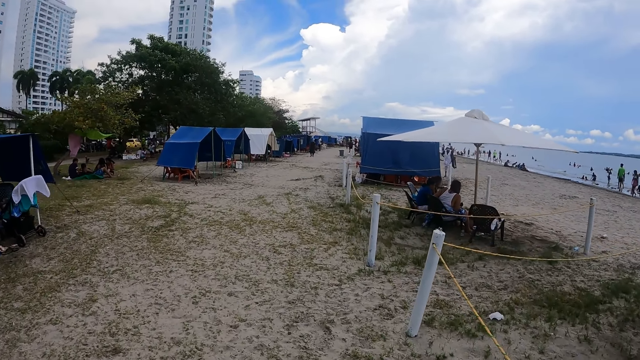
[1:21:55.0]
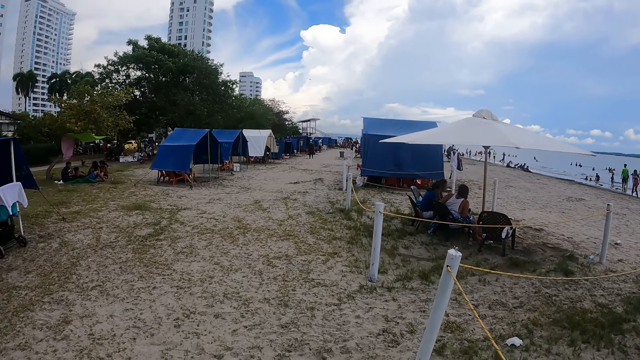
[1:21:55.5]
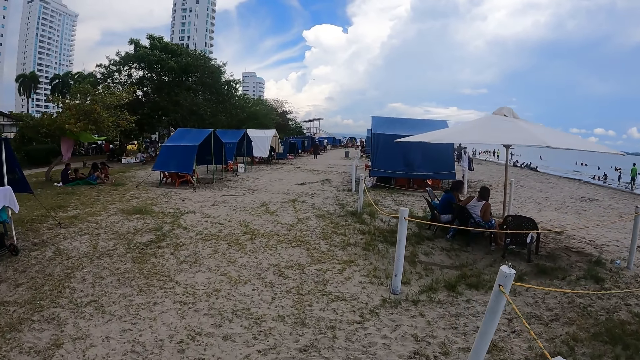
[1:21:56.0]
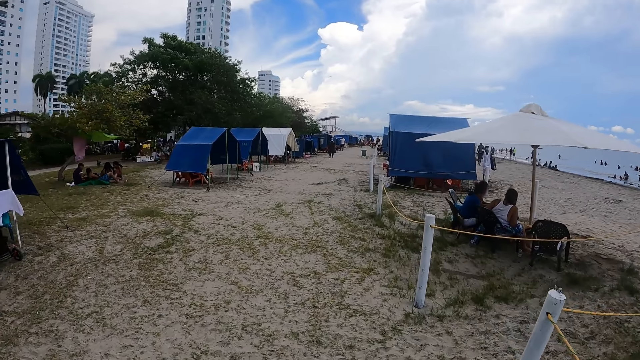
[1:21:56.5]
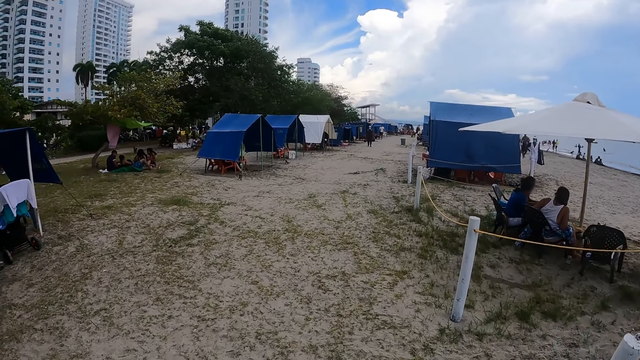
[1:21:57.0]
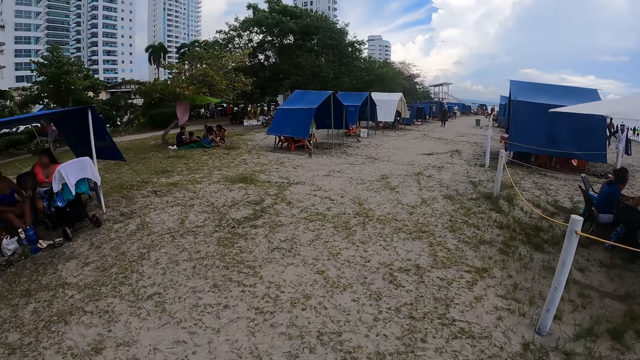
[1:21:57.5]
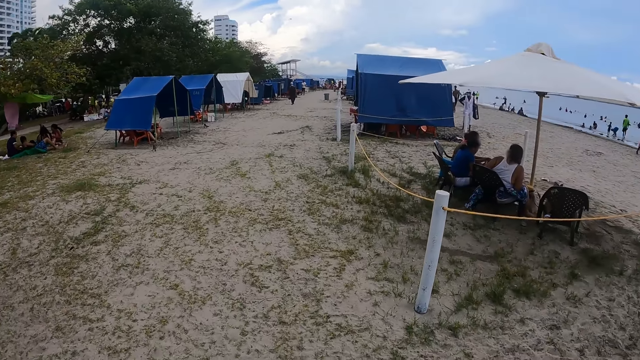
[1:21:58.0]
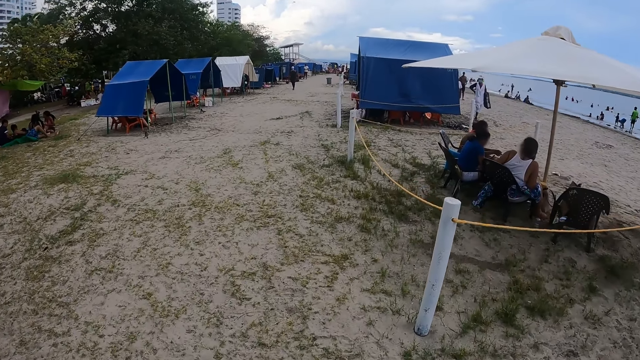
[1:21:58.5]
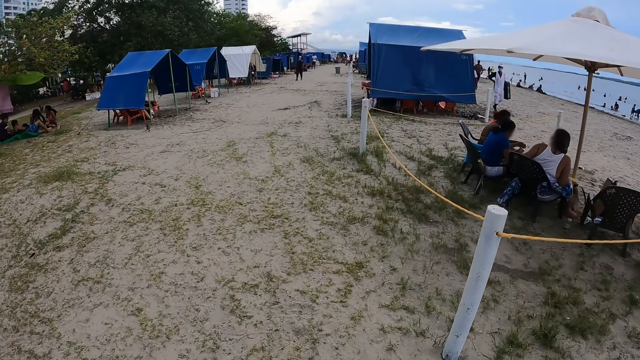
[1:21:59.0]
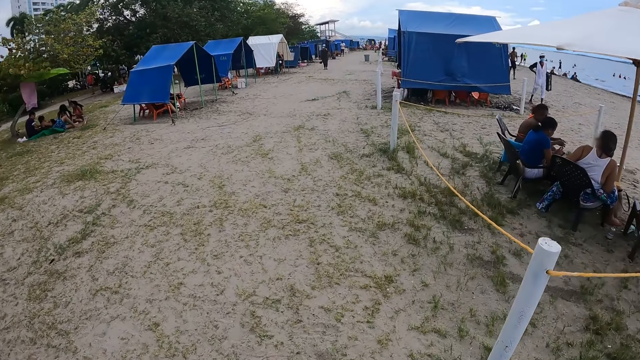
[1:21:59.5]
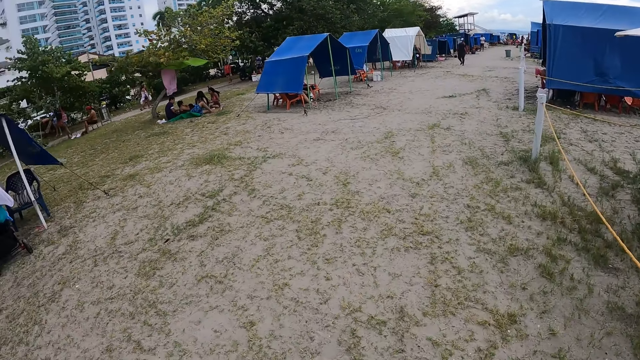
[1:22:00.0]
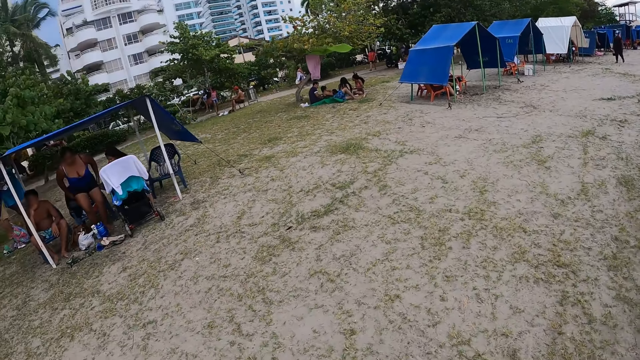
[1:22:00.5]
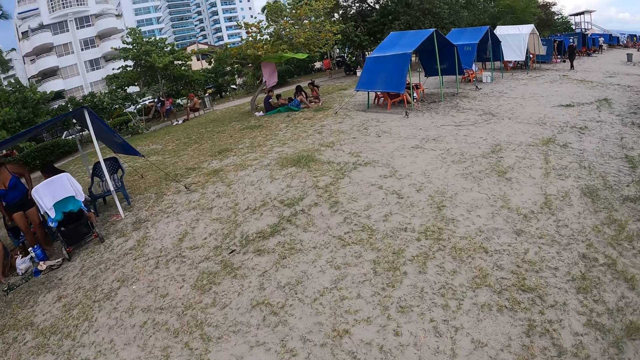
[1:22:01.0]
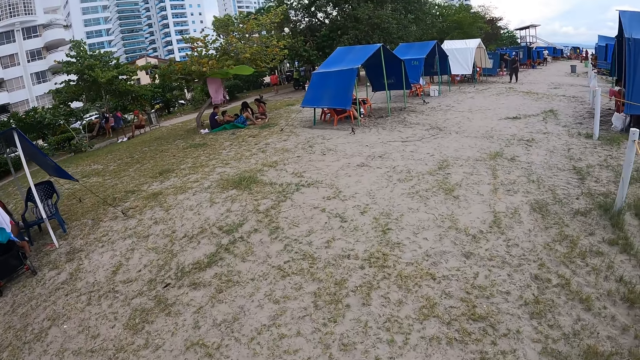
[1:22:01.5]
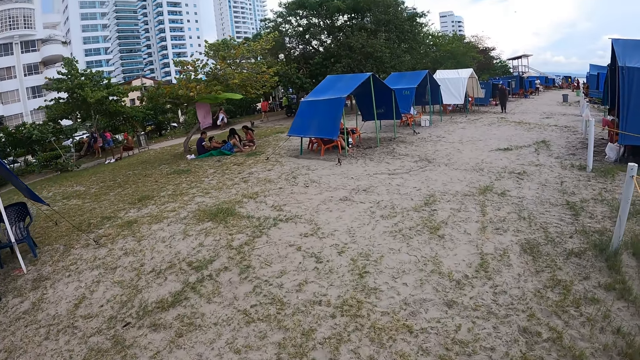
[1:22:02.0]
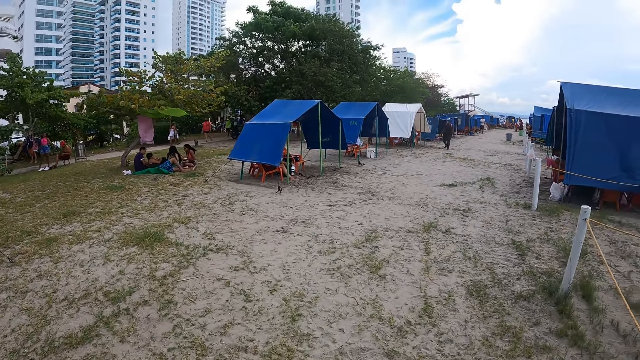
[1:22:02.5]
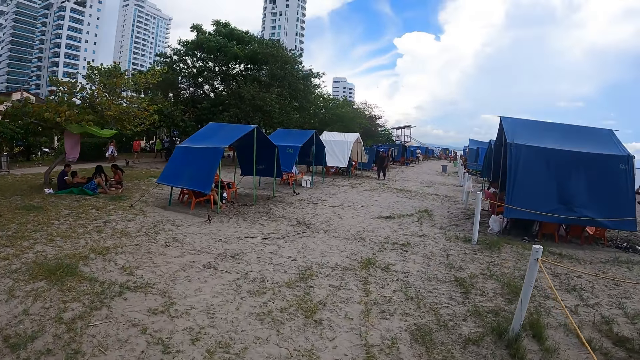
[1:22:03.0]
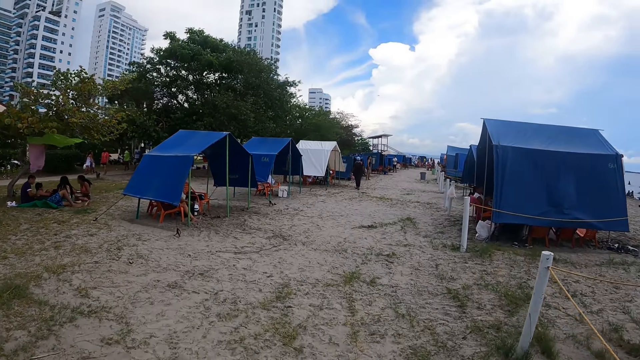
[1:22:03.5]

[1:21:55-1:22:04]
The camera wearer looks around. They walk on the shore. They turn towards the tent. They walk on the shore.

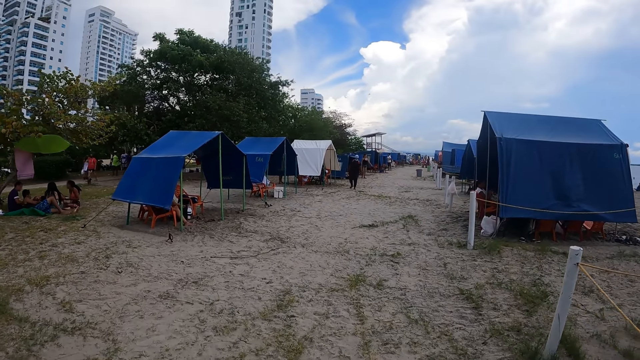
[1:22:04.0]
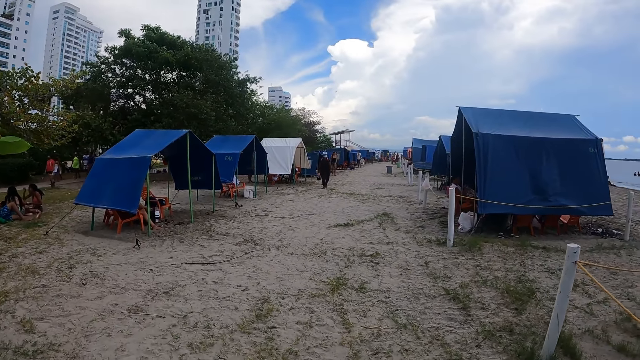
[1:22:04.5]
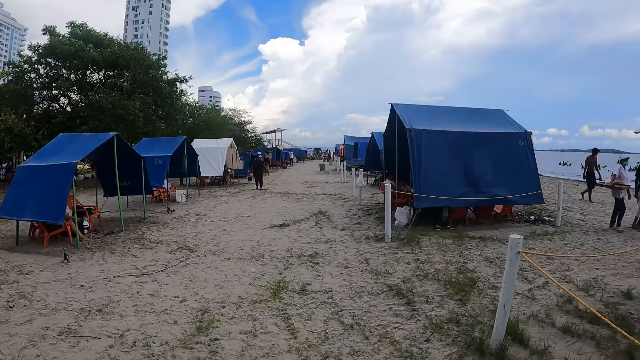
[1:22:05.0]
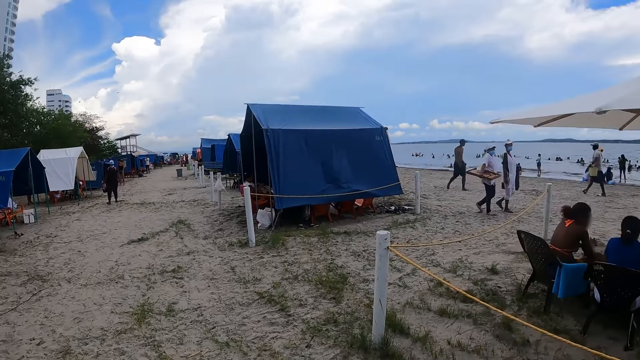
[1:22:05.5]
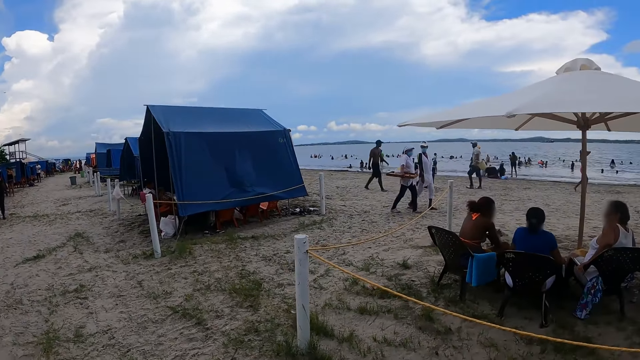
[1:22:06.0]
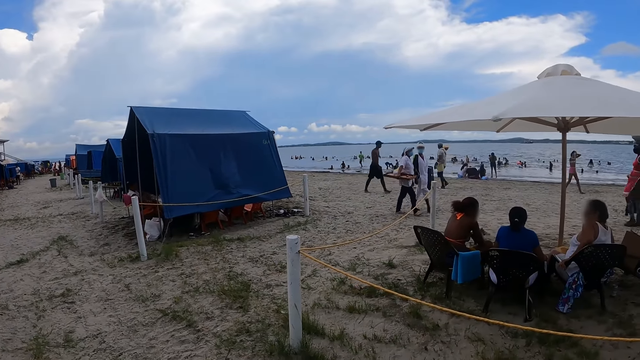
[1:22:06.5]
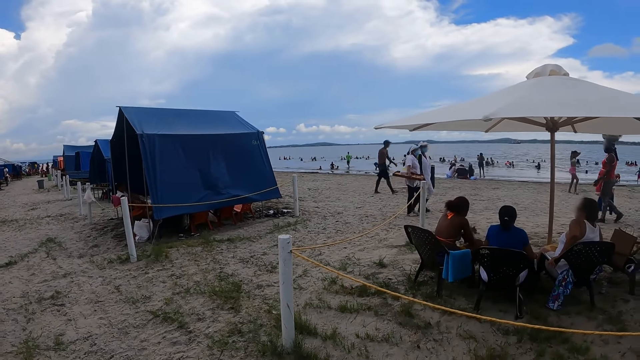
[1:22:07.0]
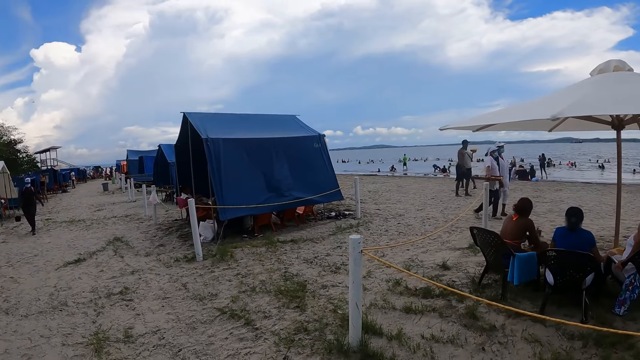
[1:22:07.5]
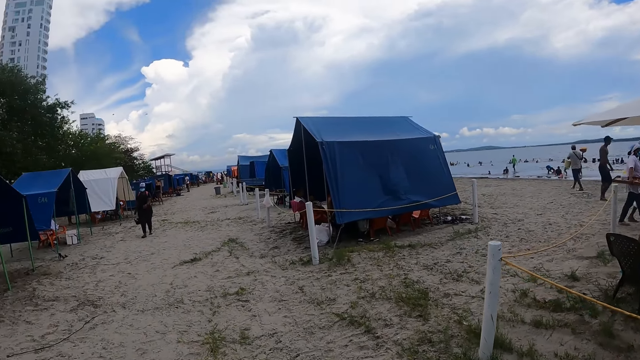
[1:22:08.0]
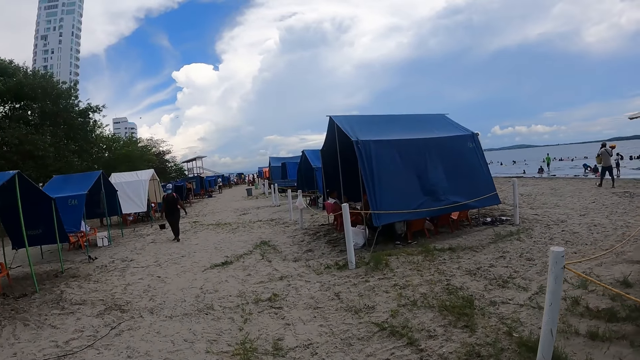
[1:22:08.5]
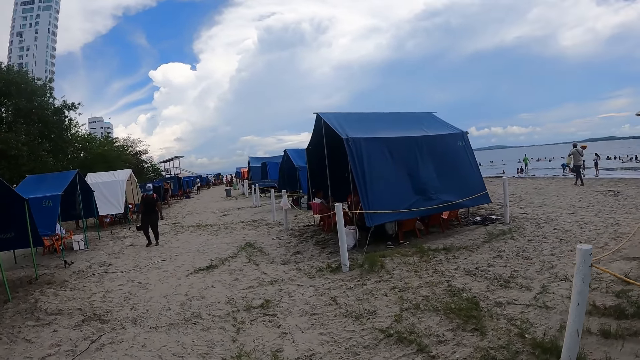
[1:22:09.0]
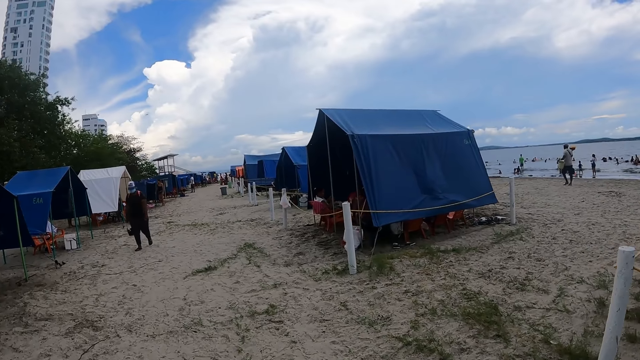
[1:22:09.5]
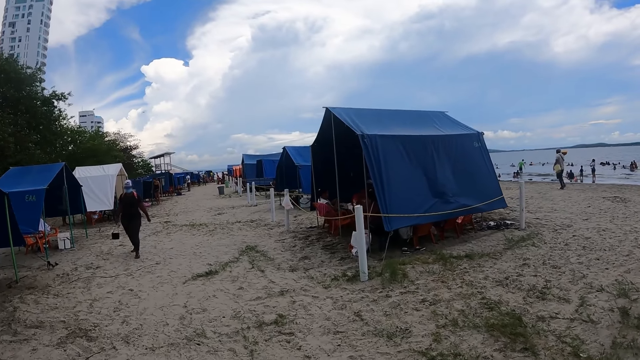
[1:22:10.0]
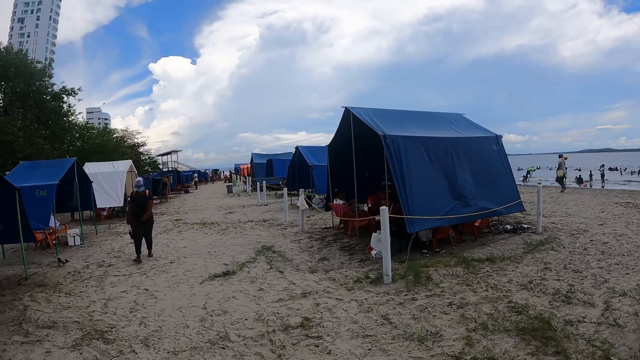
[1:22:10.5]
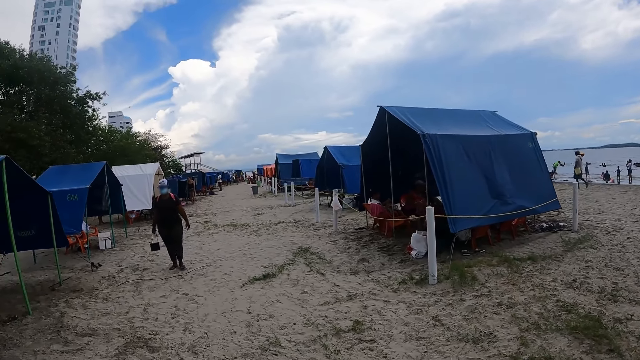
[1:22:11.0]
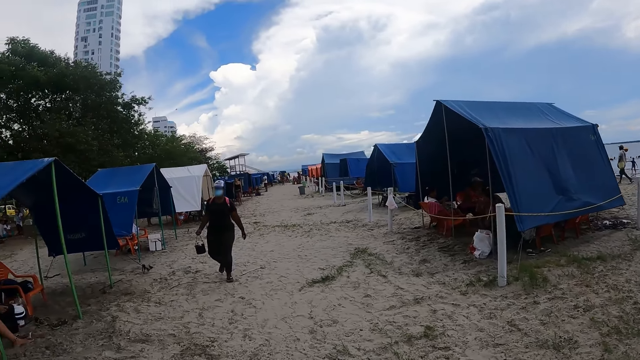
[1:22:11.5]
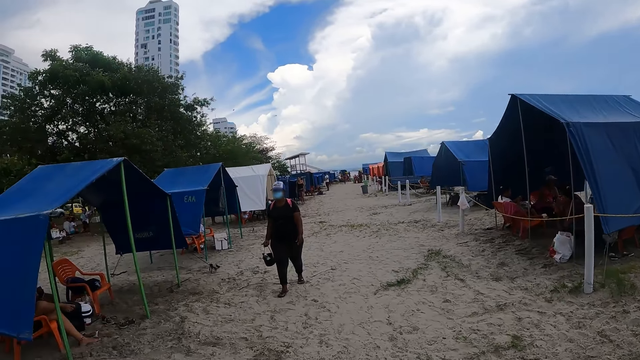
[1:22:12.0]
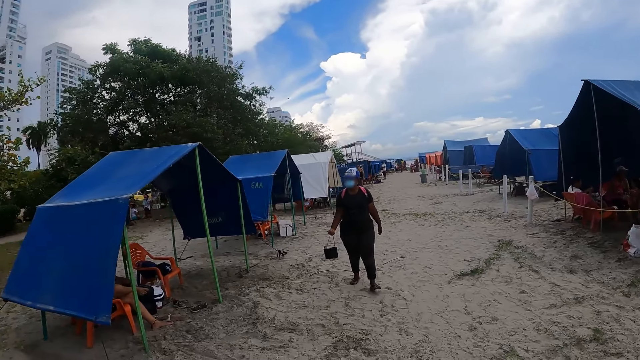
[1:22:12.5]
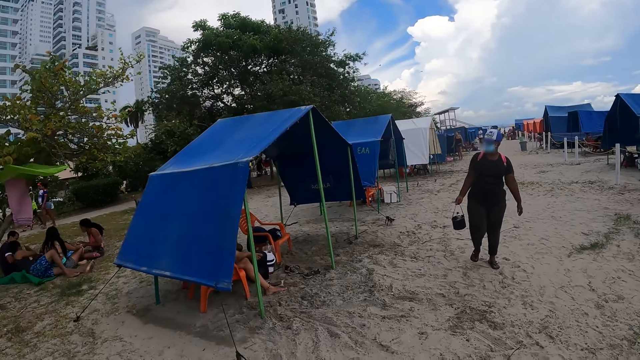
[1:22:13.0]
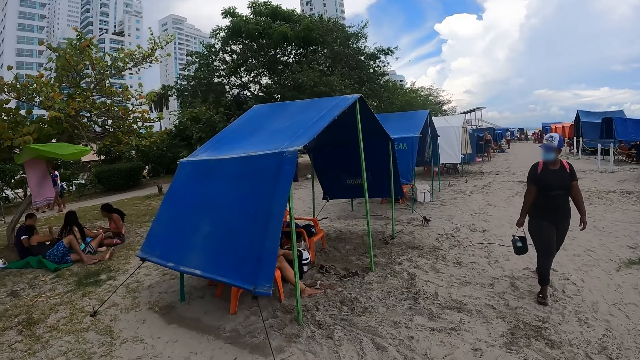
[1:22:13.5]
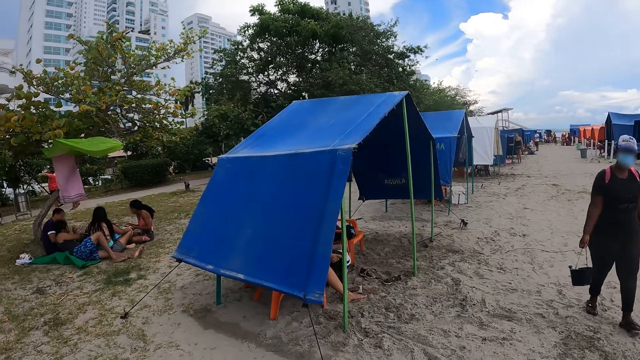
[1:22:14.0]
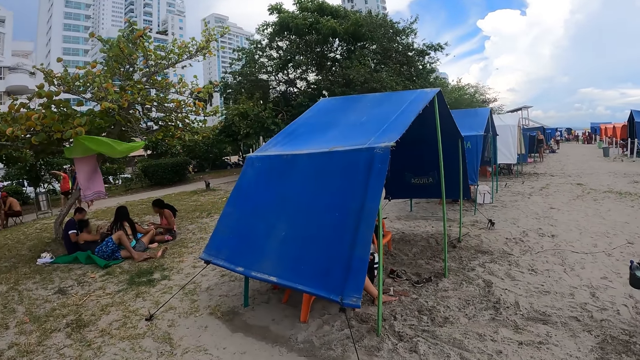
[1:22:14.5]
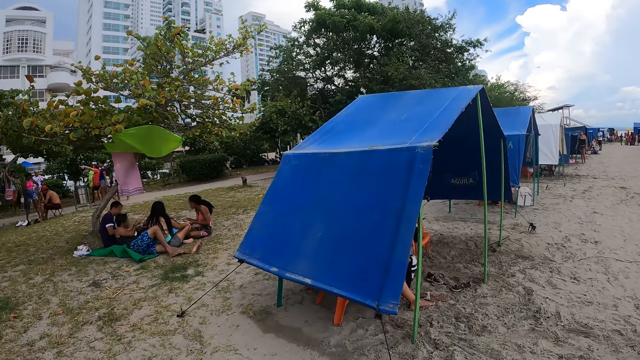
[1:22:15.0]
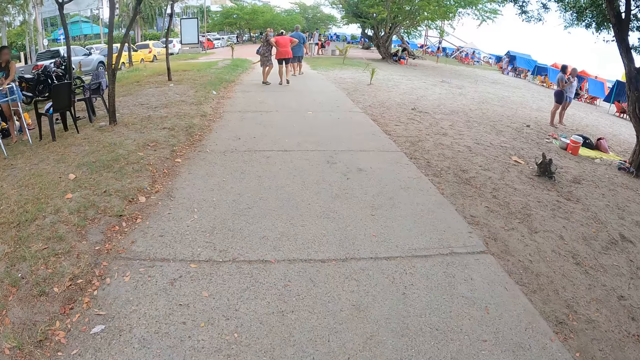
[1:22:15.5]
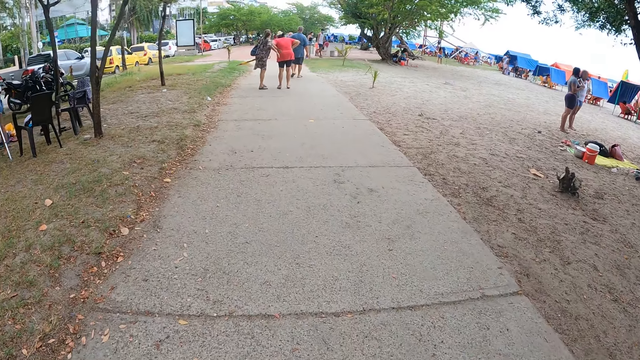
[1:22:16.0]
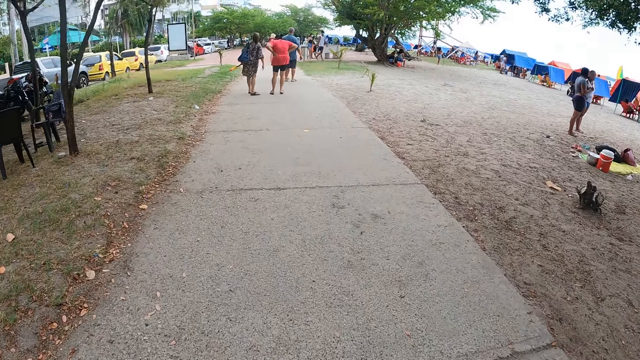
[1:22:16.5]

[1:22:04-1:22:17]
The camera wearer turns towards the beach. They stare at the beach. They turn towards the shore. They walk on the shore. They turn towards the tent. They stare at the tent. They walk on the pavement.
